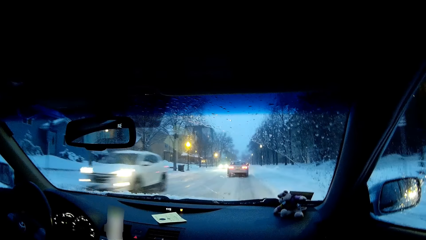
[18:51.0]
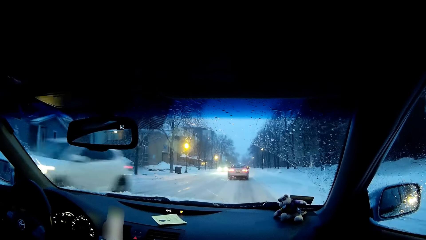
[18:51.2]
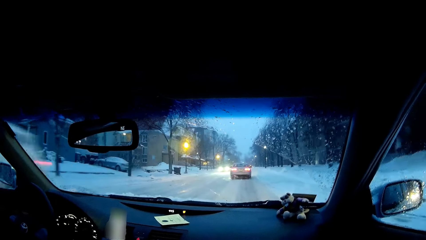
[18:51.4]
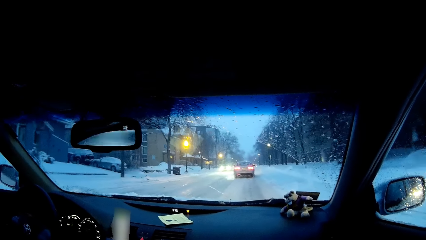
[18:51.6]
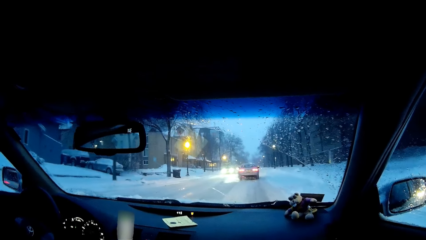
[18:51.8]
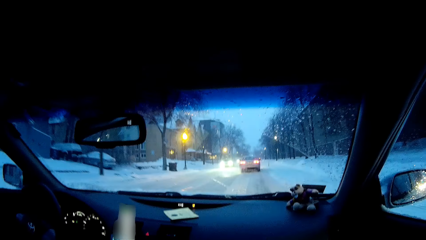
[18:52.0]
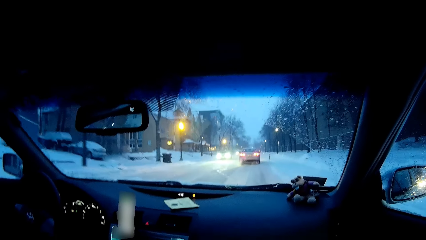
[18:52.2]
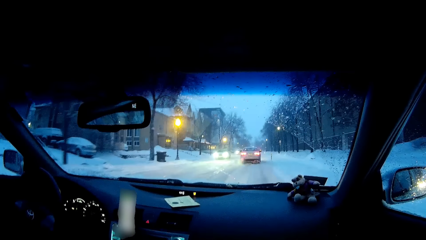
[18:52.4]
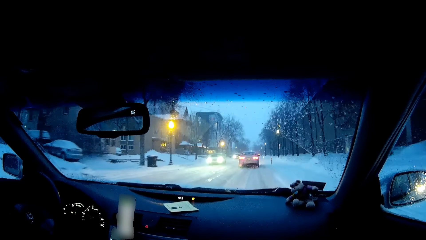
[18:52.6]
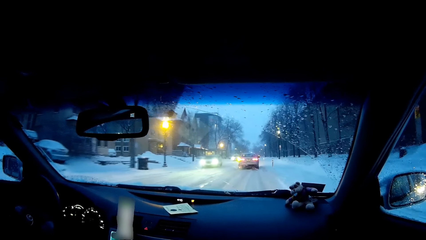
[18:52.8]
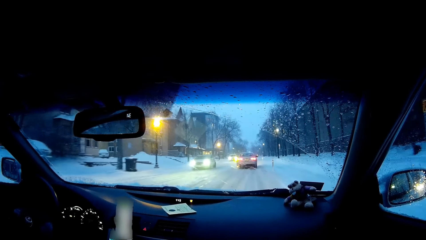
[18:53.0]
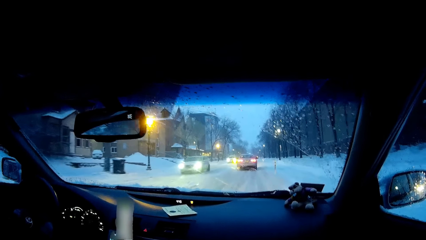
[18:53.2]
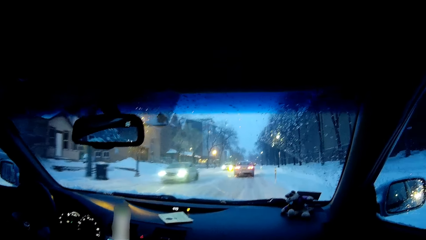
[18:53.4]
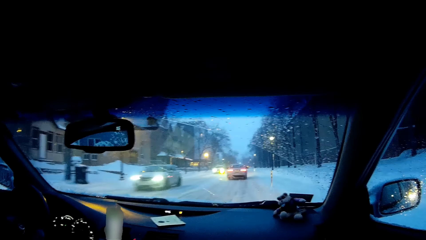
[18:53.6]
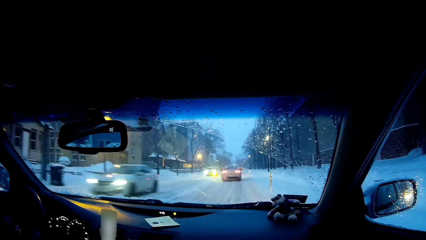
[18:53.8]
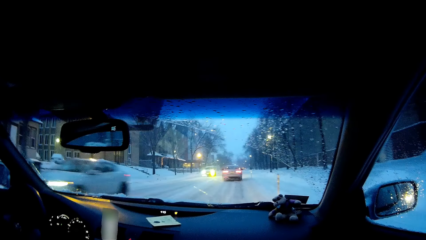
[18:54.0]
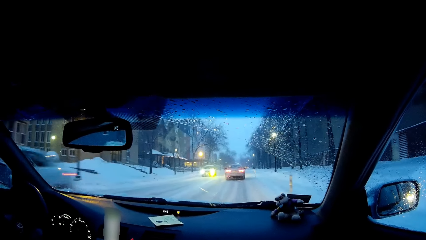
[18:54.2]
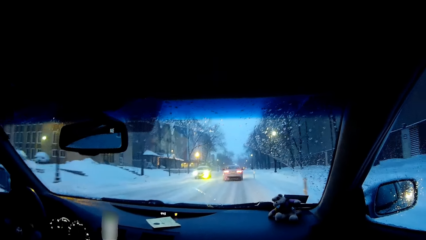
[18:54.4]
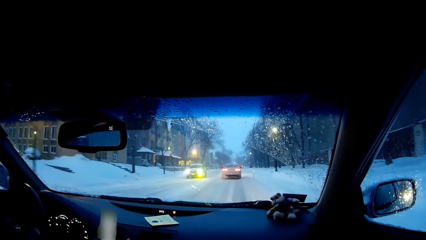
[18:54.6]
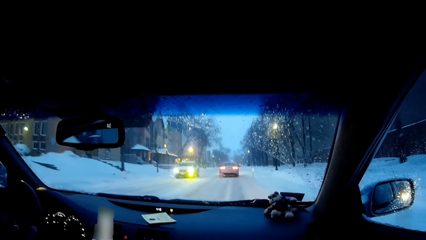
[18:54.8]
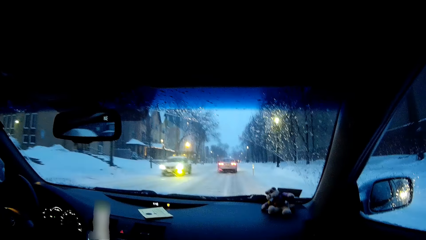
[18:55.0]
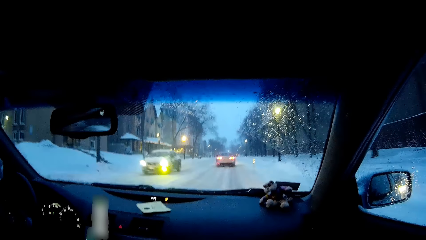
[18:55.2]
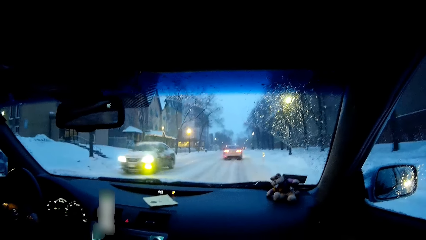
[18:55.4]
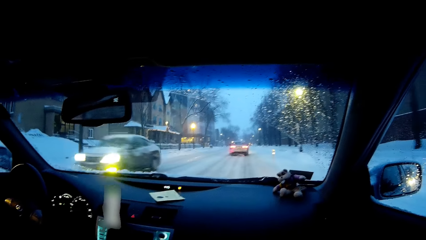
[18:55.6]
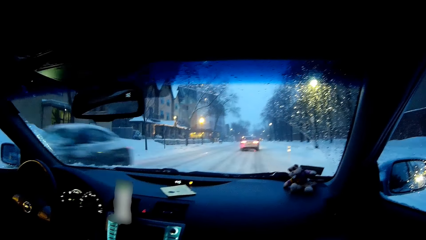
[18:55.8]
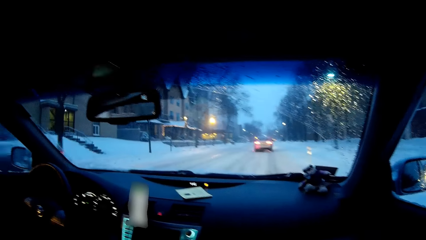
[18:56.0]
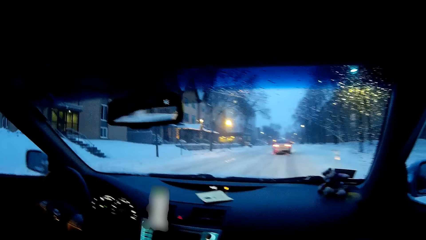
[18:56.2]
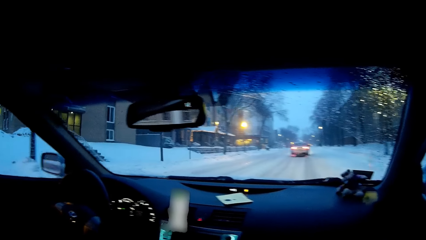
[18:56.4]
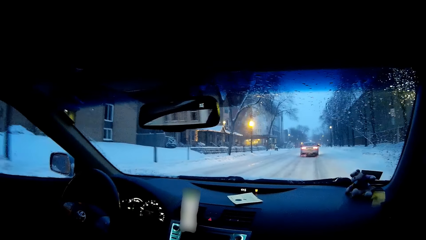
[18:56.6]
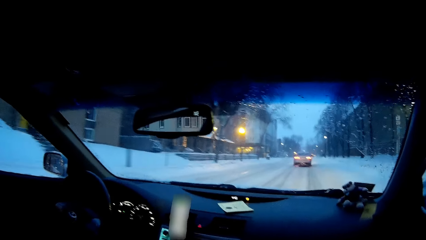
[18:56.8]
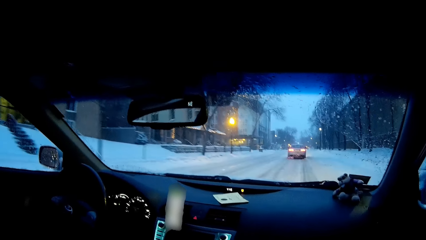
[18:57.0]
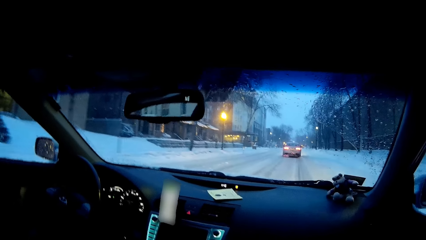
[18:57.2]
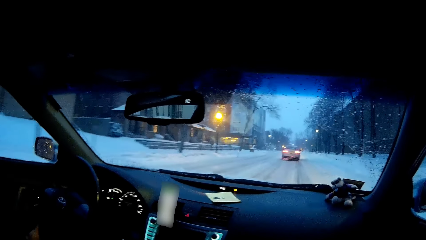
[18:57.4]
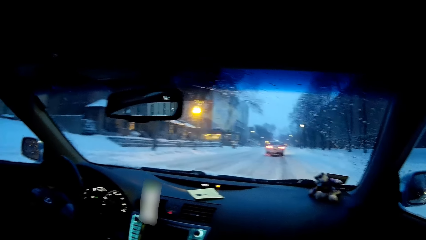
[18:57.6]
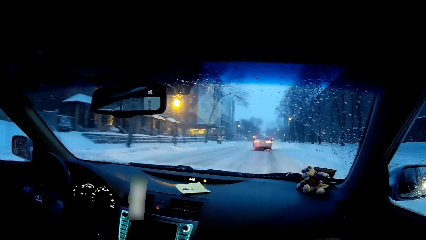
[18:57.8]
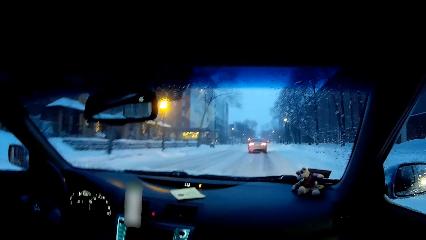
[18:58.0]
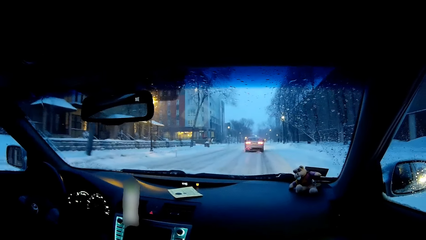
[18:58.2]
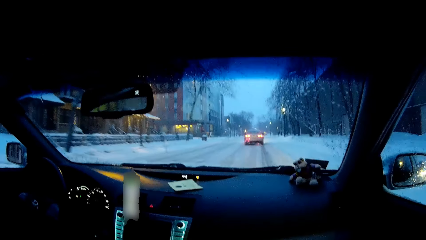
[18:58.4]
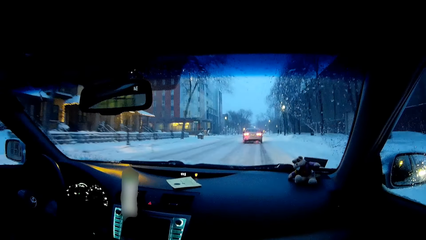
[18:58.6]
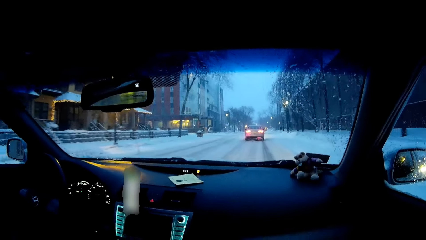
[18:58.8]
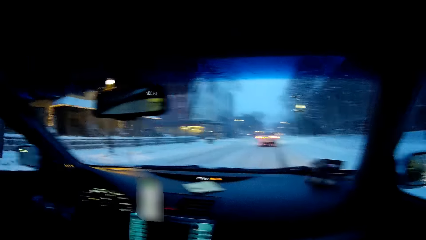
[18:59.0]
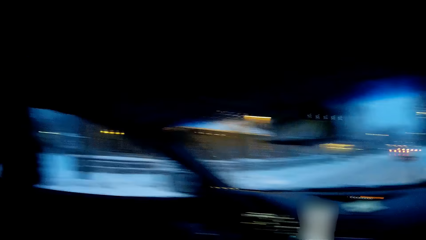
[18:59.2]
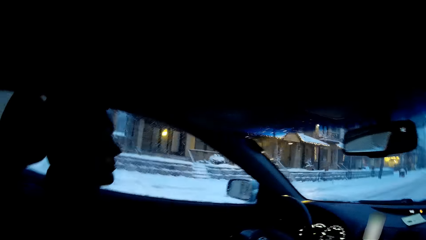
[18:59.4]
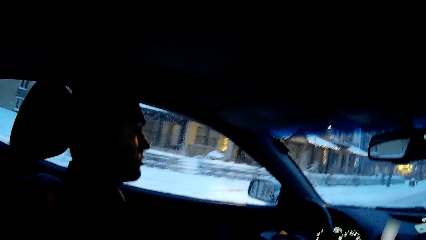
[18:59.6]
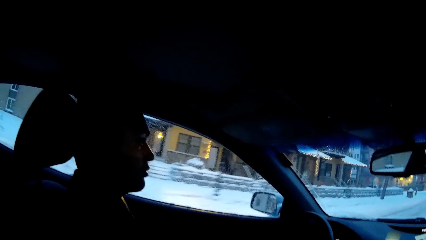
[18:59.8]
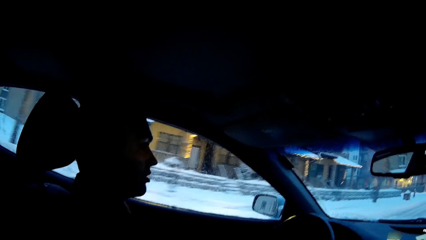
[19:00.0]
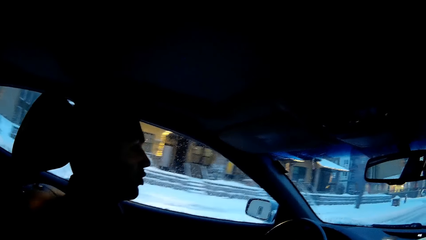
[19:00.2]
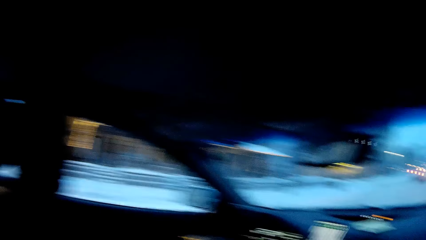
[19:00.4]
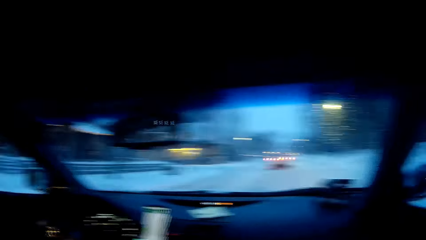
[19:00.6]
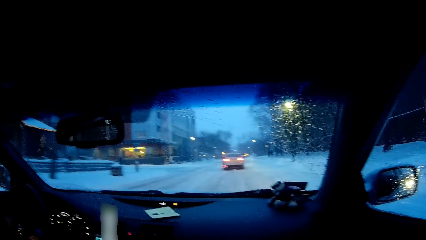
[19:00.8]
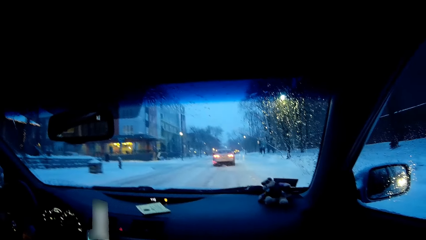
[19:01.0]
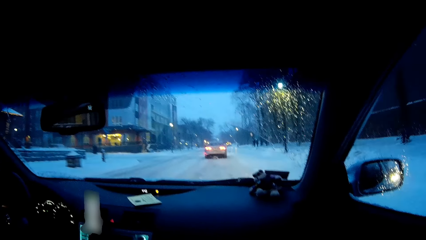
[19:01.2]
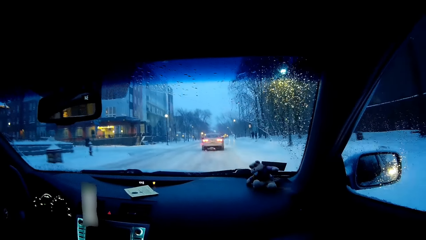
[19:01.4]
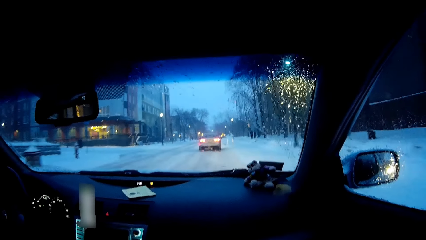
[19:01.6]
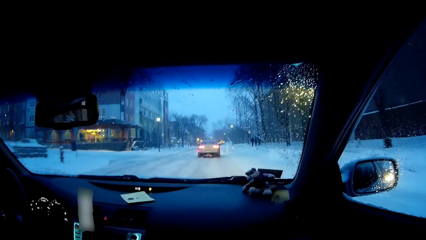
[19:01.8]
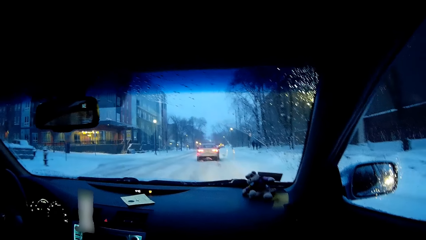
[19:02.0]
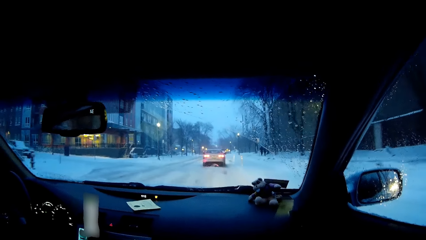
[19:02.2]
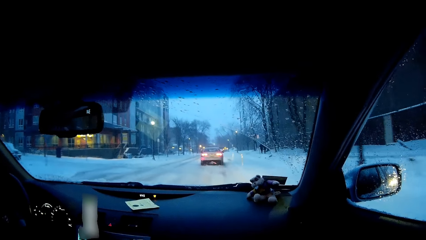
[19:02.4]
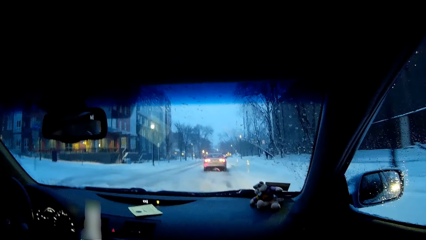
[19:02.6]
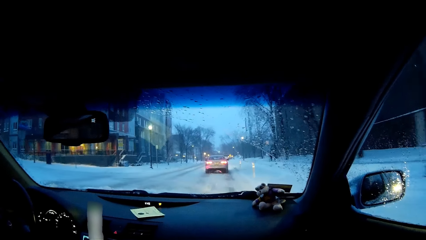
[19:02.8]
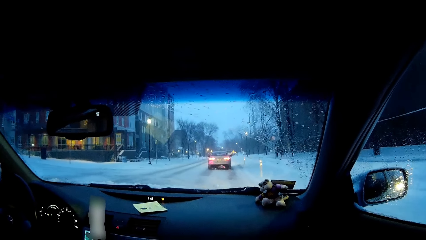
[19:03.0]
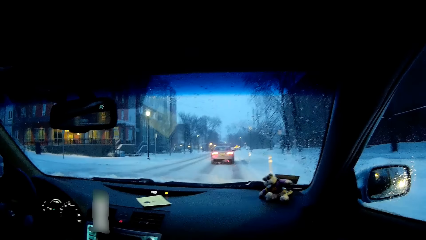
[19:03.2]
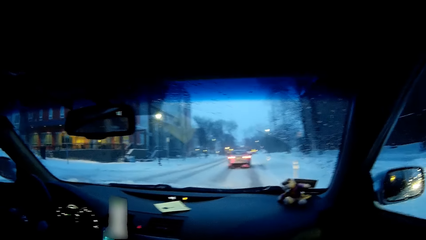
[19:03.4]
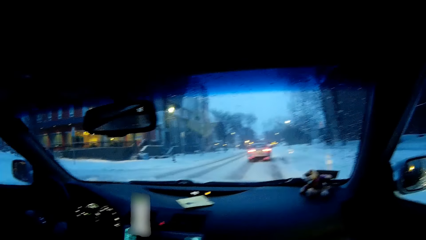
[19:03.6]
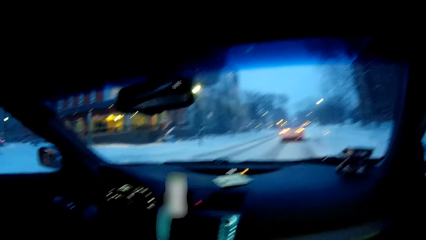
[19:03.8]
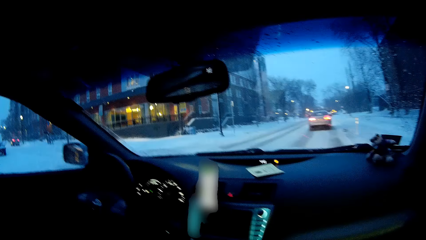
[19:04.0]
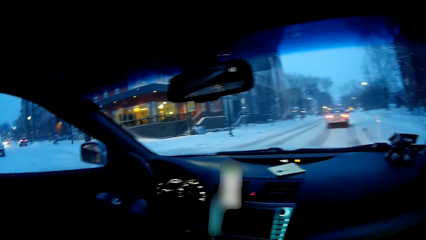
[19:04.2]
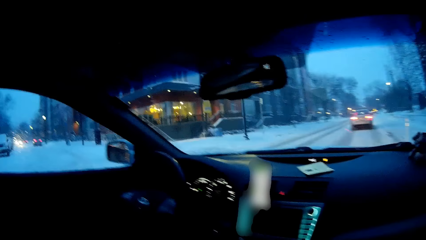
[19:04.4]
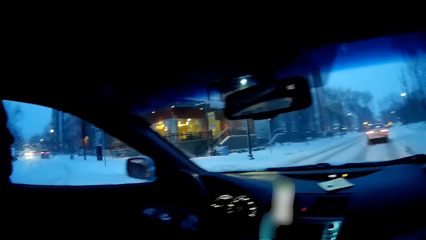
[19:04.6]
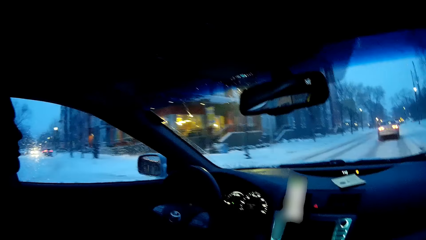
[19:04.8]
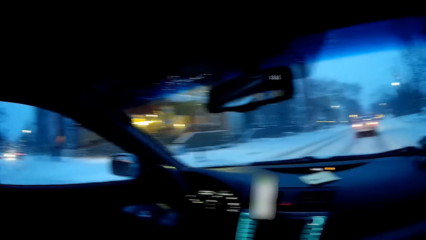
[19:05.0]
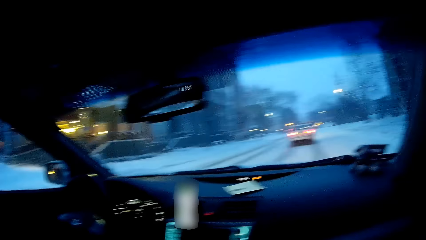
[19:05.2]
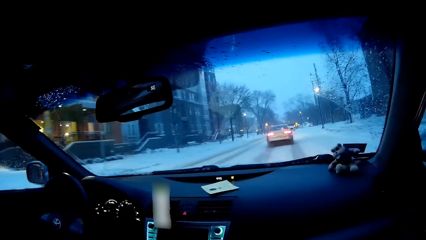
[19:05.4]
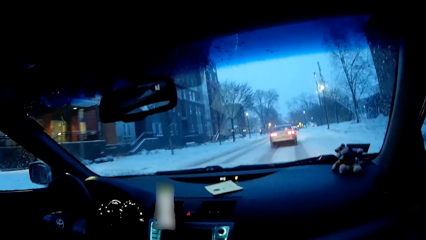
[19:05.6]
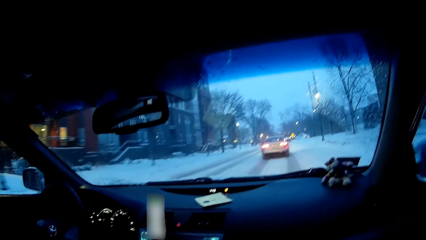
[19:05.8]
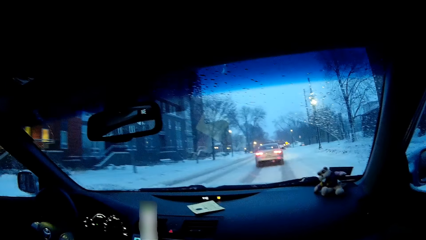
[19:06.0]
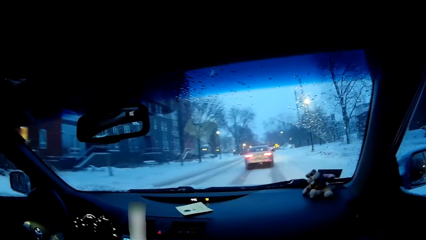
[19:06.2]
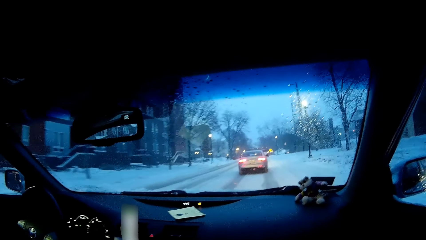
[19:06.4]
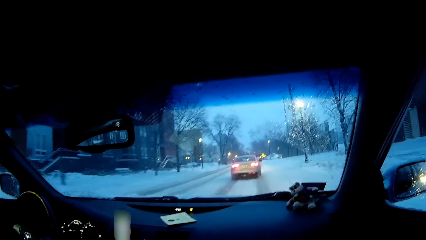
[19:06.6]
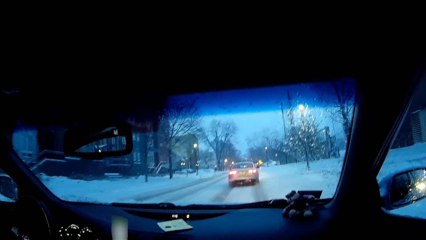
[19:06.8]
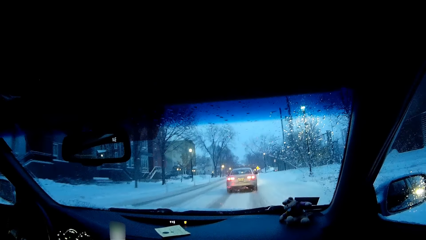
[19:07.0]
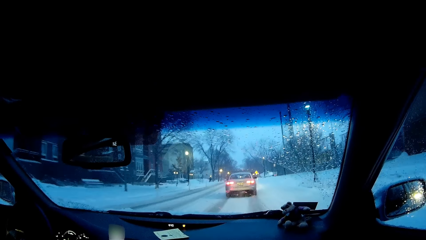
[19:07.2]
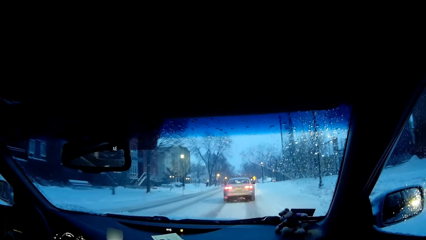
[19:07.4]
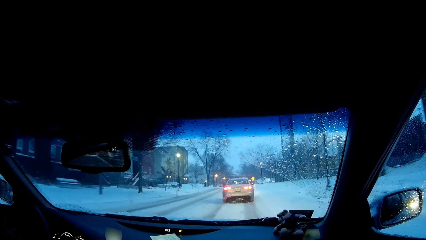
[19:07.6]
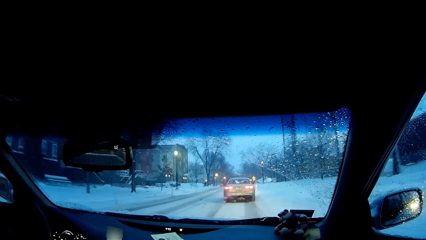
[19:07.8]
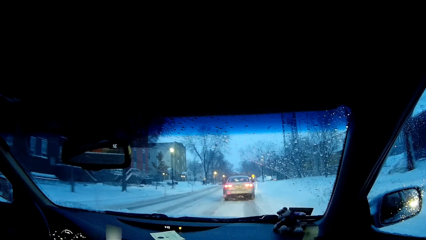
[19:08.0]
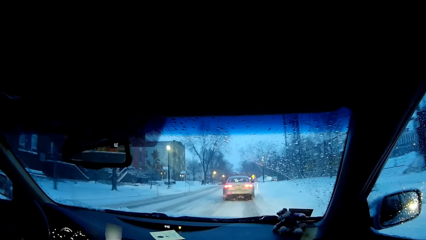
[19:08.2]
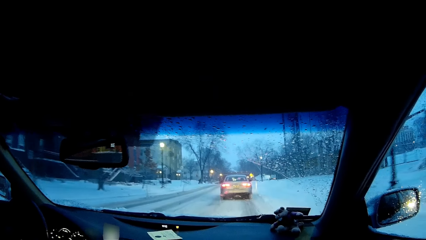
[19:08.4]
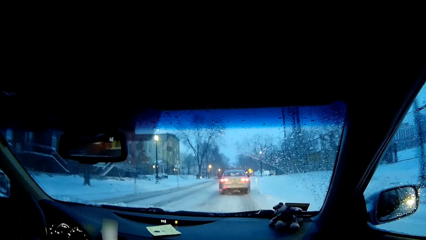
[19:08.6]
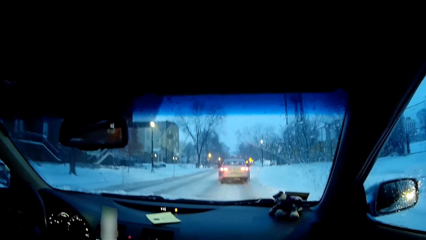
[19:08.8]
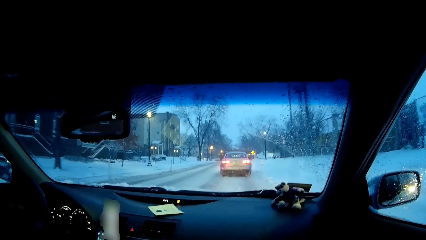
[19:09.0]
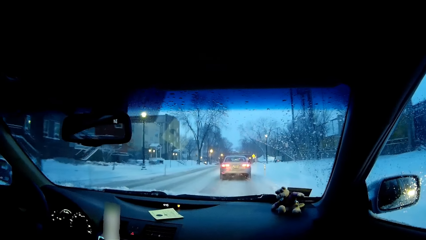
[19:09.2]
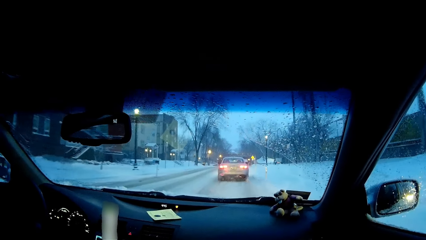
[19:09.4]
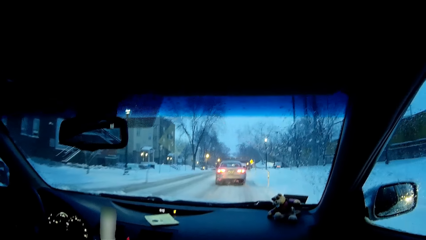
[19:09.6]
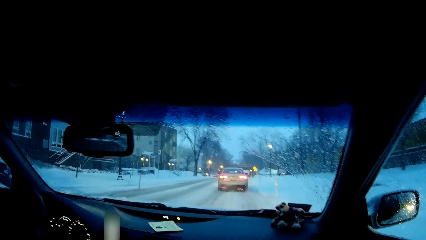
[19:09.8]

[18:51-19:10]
The camera wearer looks at a man. He dialogues with the man. He looks forward. The man drives on the road. The camera wearer moves his head.
